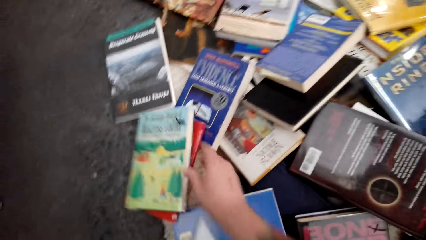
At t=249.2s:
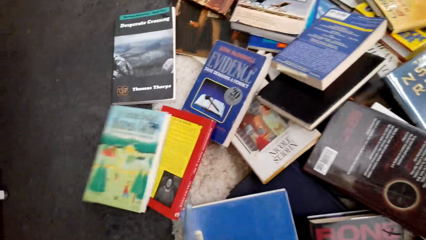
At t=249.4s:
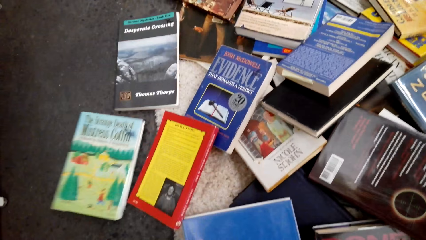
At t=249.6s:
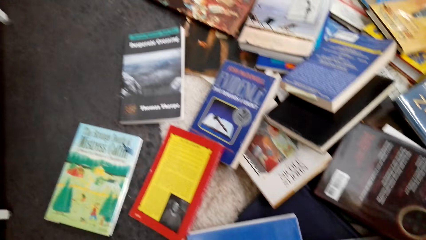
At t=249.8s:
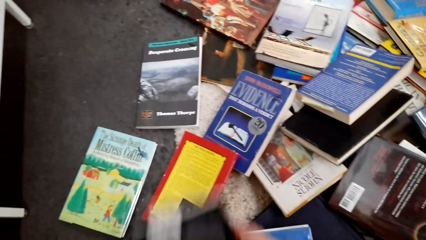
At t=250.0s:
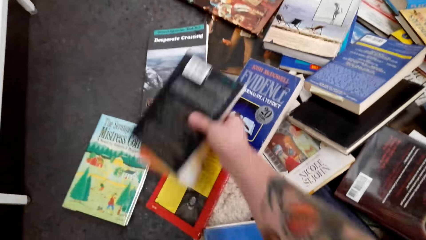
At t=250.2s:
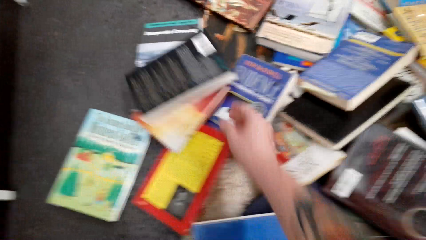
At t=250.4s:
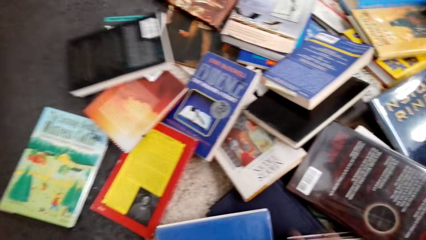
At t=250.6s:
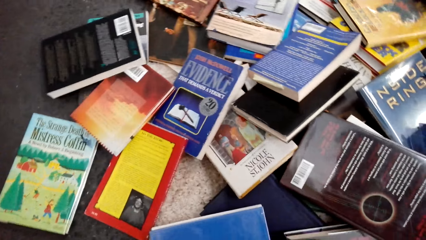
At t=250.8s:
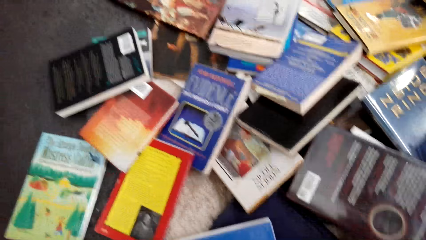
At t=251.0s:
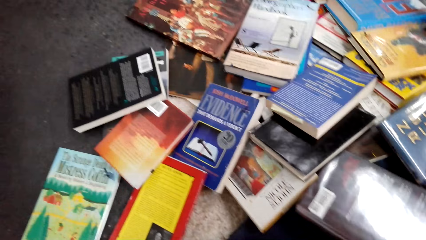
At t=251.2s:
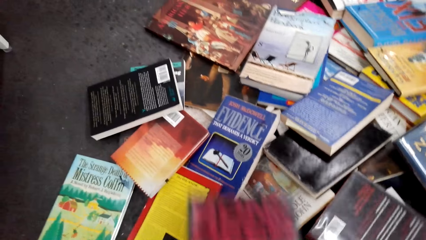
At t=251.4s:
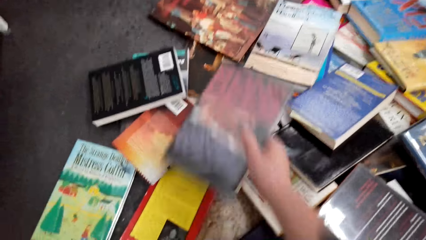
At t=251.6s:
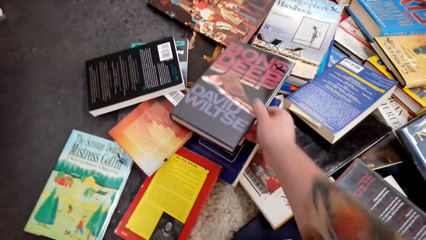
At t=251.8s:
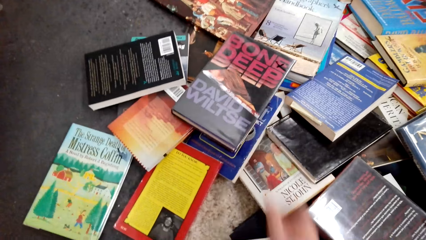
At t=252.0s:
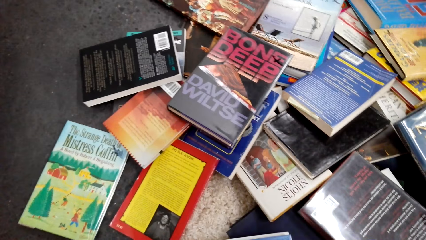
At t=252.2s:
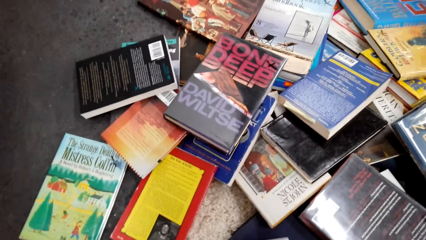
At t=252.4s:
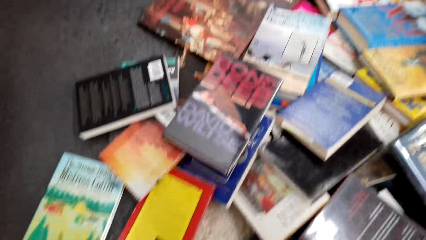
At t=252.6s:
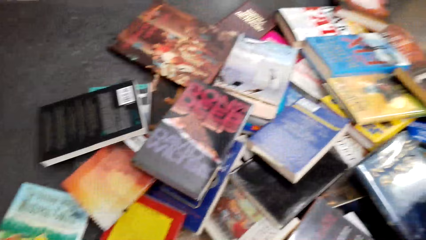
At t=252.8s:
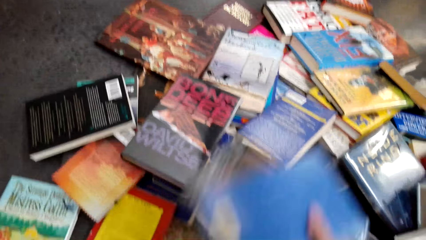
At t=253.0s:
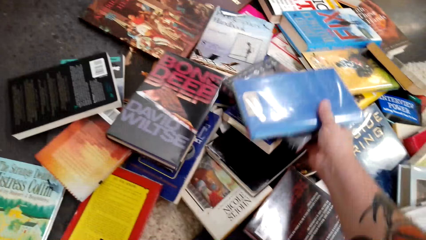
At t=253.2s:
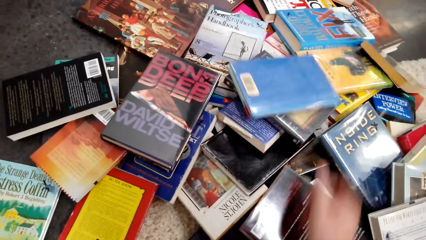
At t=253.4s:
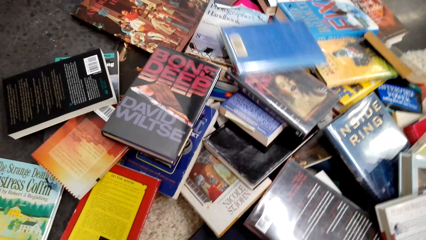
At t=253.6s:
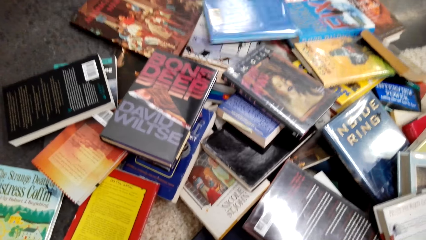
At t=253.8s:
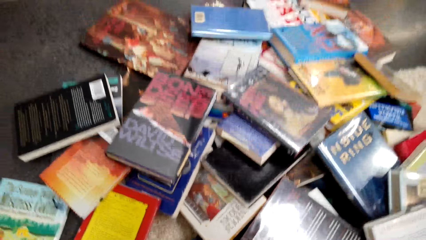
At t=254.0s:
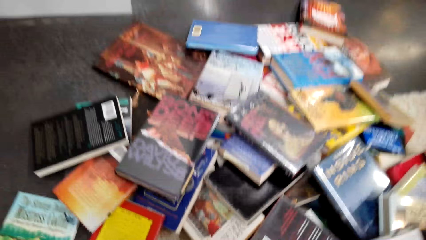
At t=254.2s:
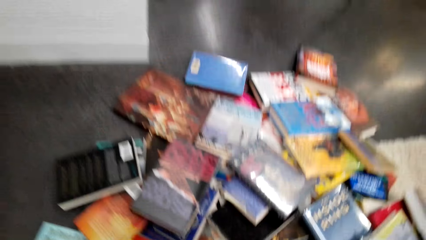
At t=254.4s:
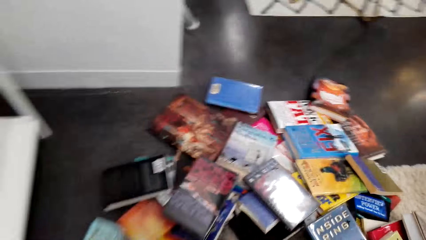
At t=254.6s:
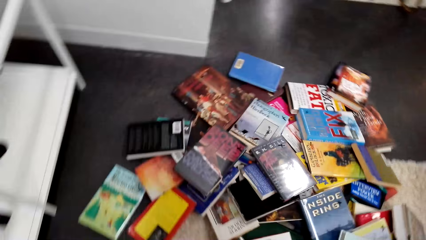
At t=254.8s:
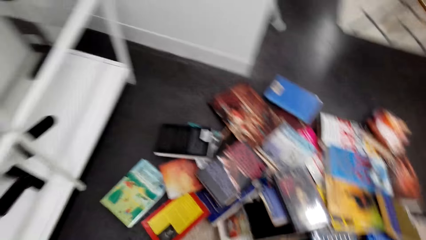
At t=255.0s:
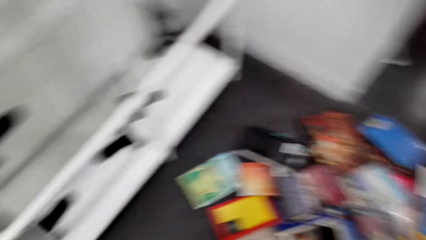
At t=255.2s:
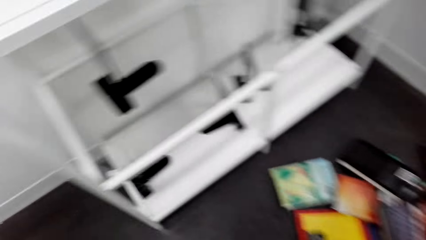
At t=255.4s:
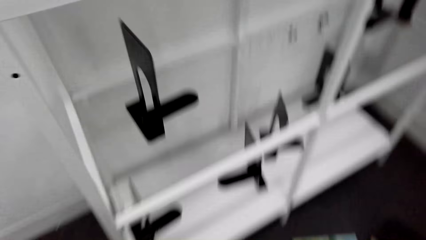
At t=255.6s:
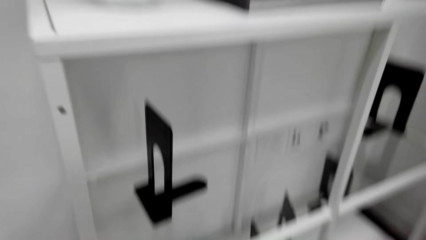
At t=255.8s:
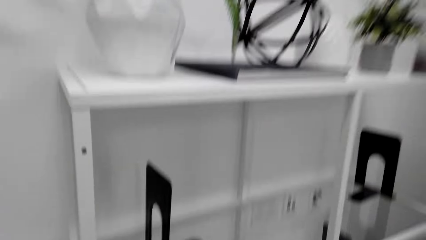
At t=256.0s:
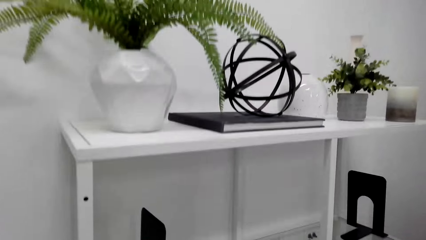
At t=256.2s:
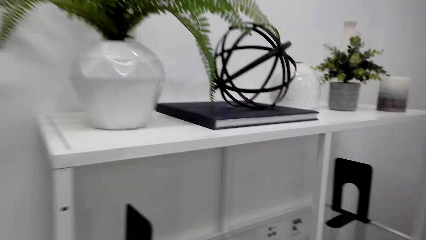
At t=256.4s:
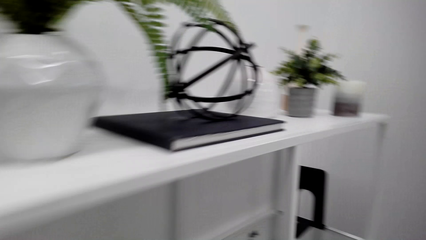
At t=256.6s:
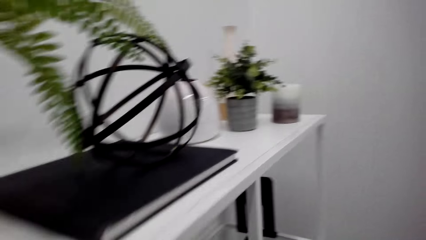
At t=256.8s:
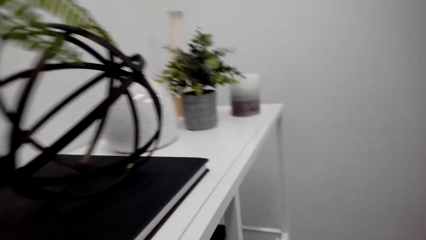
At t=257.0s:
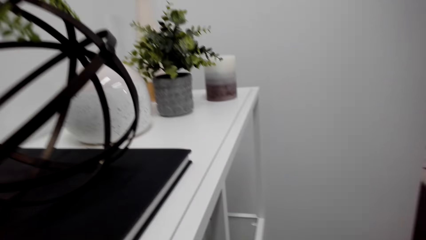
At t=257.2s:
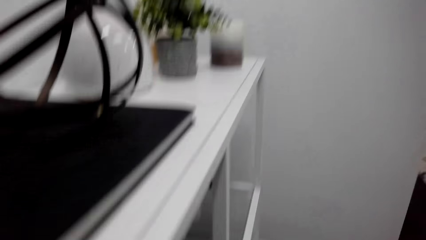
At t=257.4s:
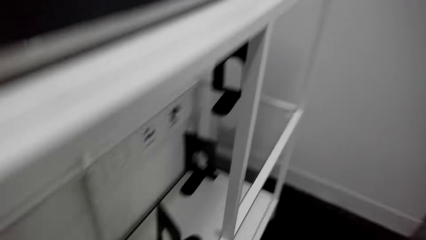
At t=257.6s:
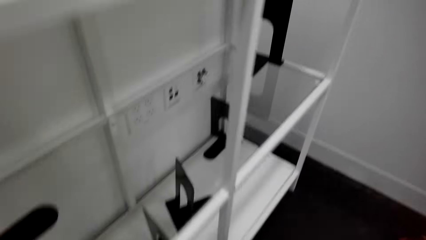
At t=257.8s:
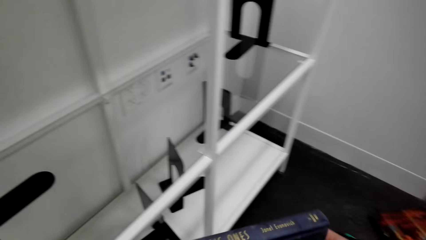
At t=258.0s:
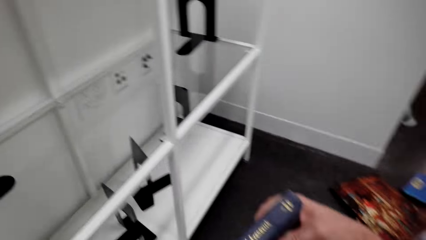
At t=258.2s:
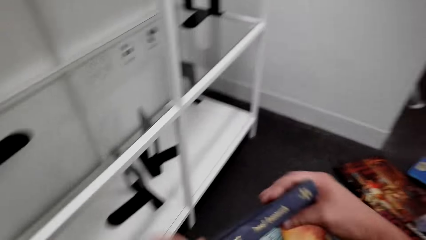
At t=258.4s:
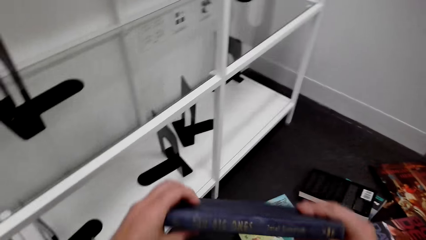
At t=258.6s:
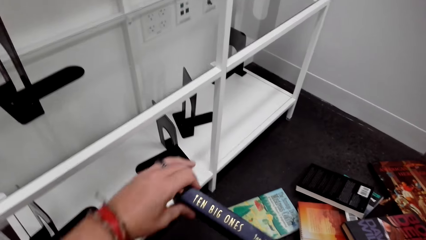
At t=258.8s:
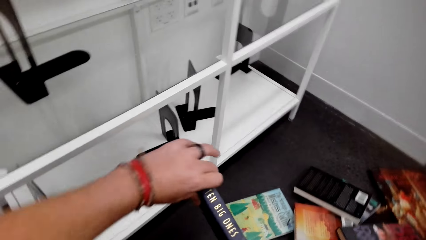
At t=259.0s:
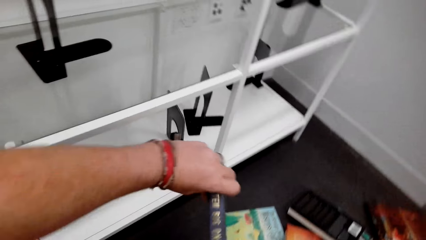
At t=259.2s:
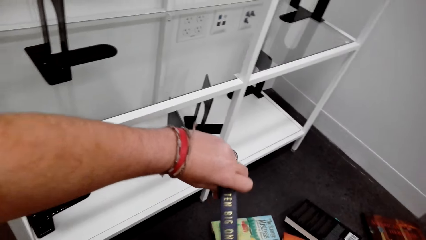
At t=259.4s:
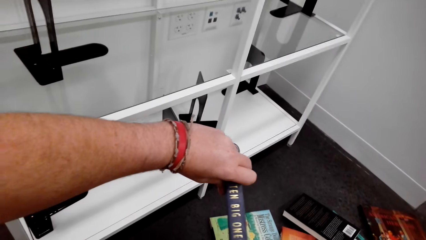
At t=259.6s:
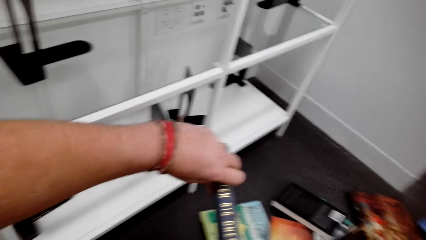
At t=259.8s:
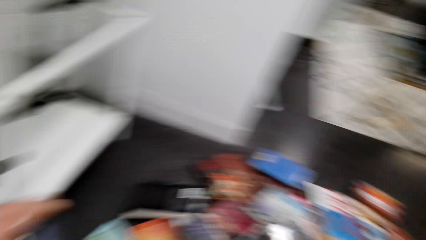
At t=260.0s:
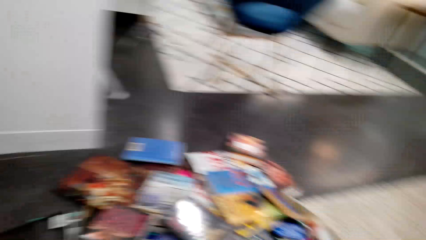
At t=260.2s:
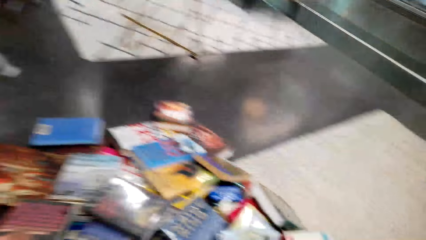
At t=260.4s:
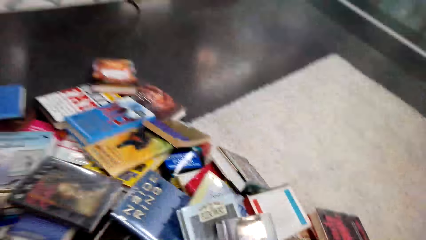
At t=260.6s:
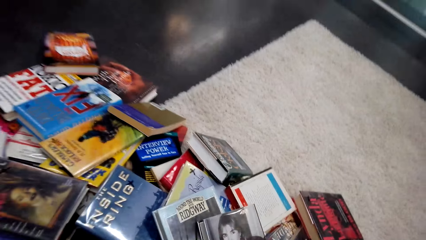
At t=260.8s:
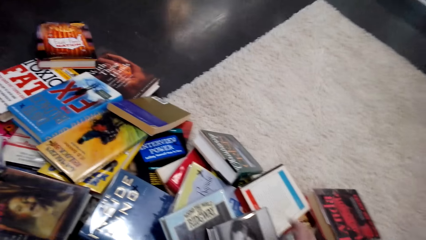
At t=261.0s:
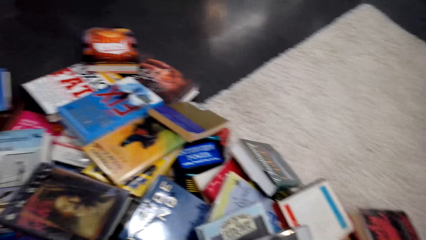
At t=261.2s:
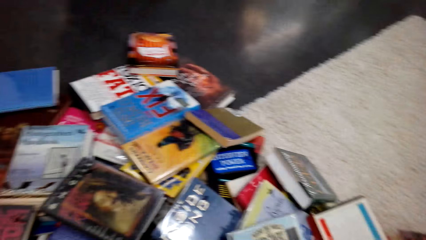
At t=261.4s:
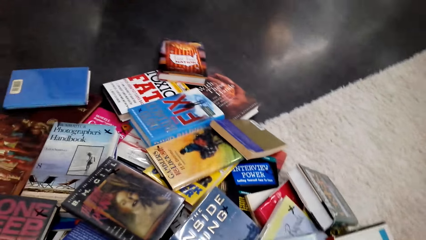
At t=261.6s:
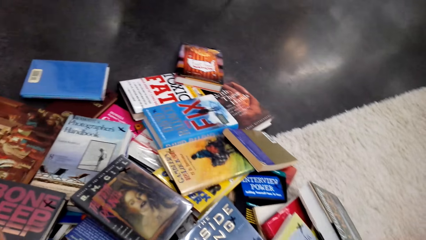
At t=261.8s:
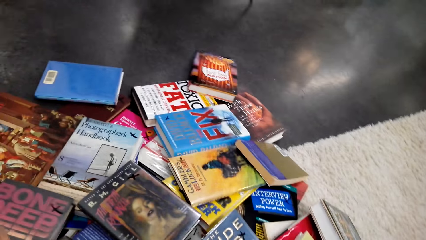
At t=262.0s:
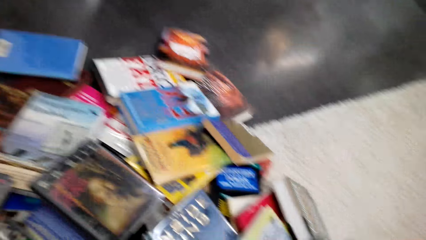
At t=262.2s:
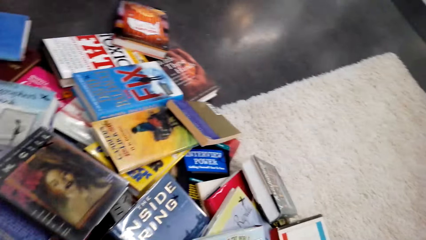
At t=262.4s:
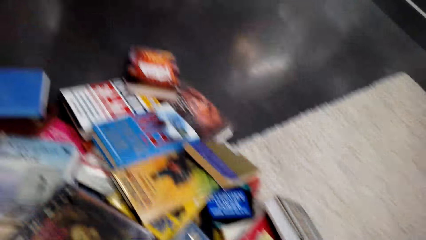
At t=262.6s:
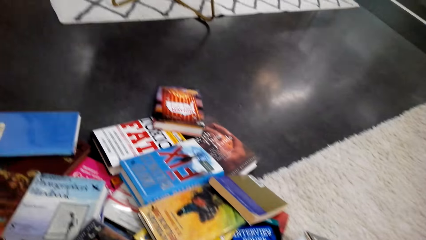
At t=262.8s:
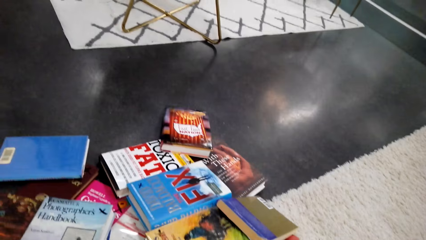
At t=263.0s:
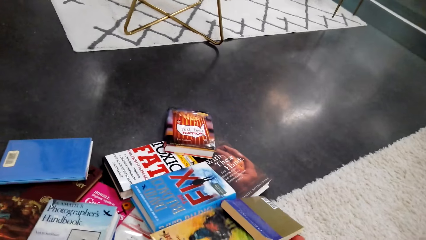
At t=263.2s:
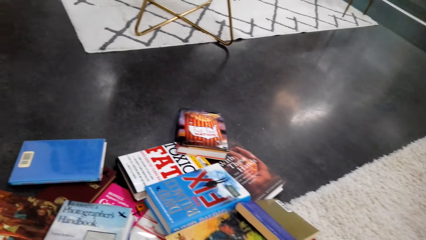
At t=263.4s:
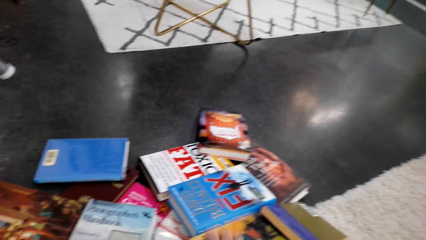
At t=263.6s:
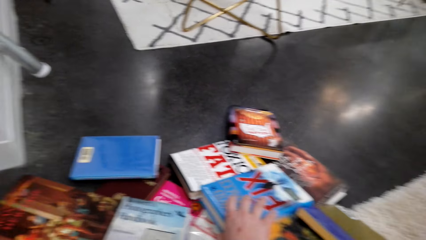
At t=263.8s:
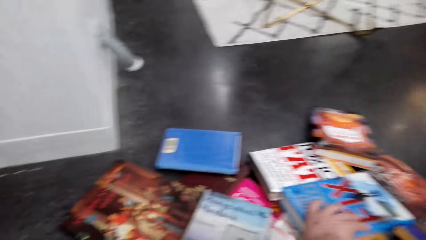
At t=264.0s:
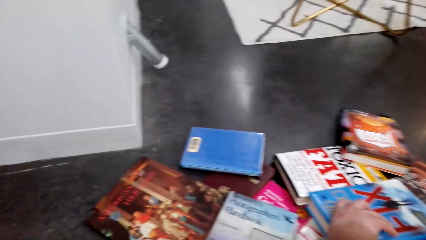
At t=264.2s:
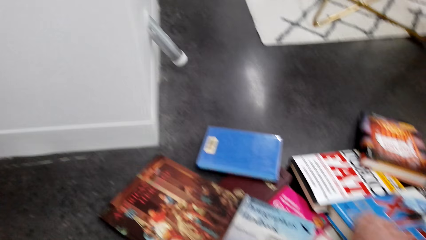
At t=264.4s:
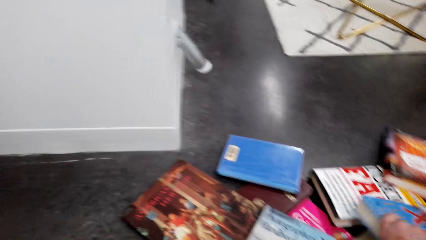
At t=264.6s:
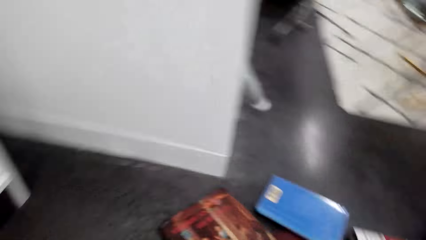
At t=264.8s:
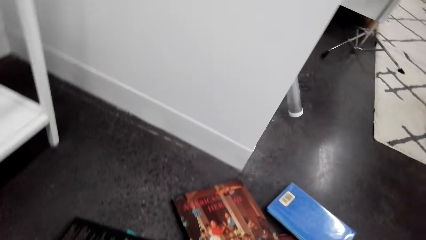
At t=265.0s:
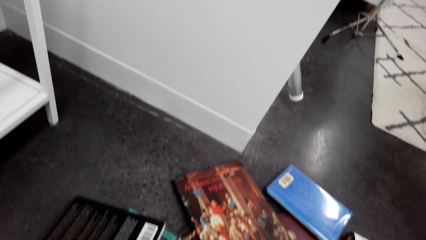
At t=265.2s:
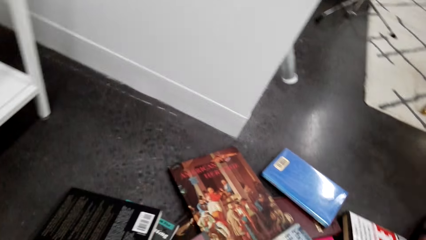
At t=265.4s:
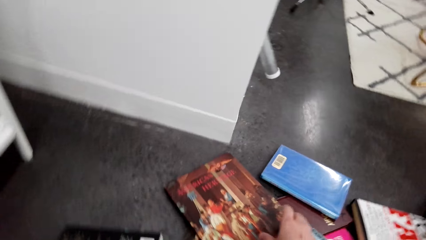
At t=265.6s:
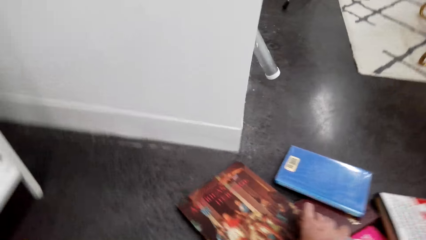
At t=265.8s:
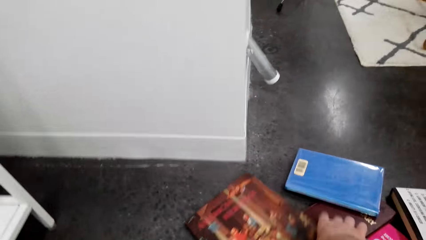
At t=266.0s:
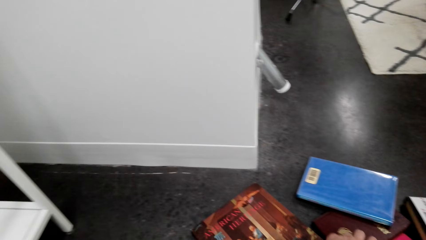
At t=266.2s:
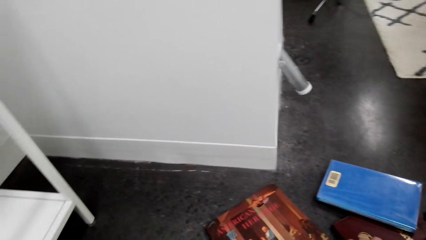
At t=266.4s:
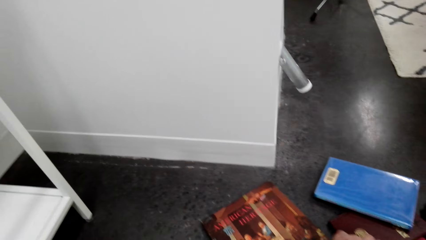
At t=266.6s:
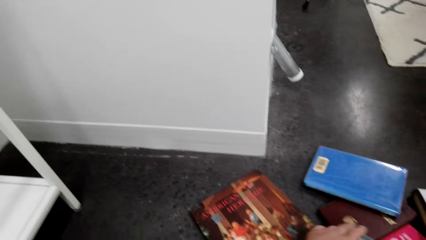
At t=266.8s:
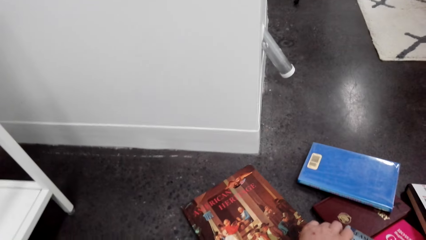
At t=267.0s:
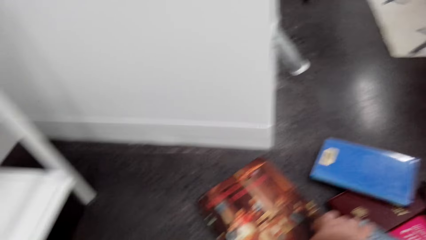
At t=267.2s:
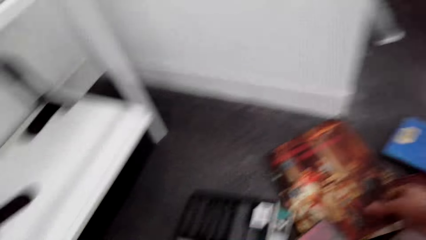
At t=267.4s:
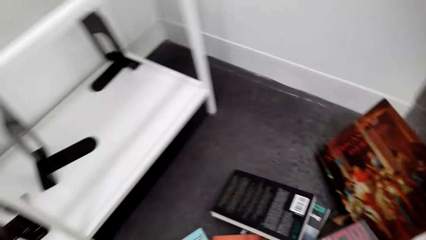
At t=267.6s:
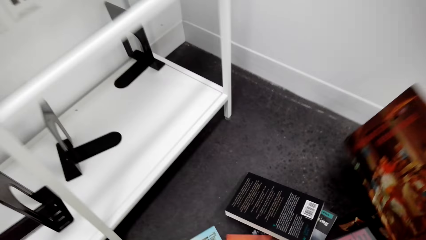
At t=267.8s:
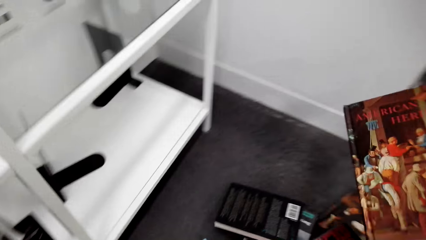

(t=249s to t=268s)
The camera wearer puts the book on the floor. They move the books and search the books. They walk around. They examine the book. They look around. They pick up the book.
